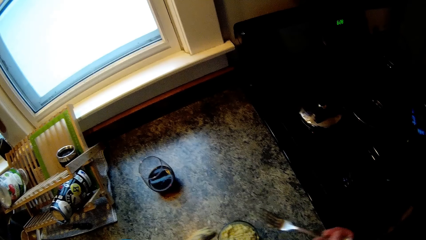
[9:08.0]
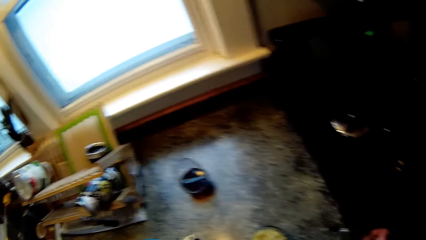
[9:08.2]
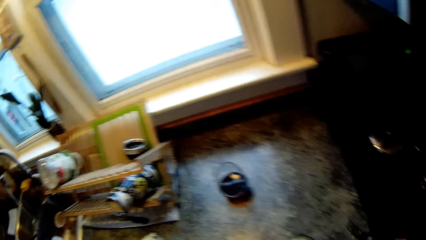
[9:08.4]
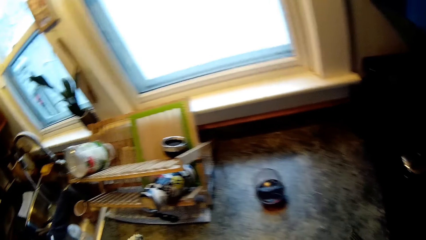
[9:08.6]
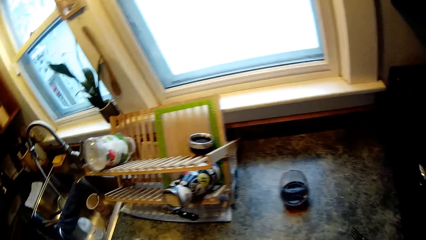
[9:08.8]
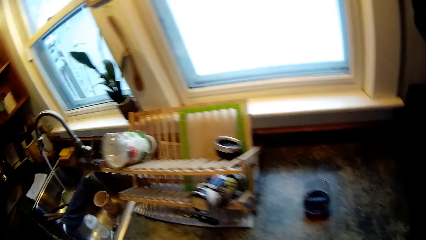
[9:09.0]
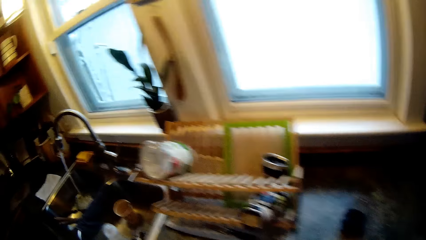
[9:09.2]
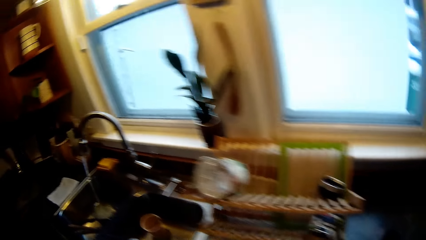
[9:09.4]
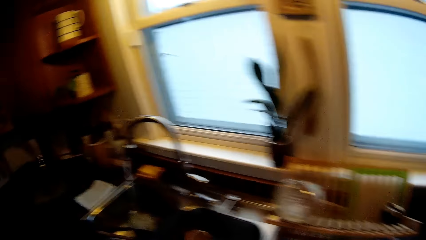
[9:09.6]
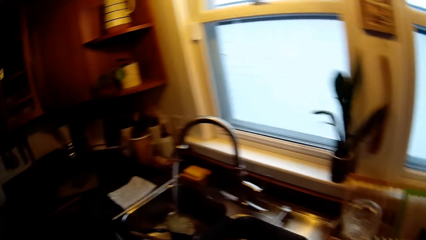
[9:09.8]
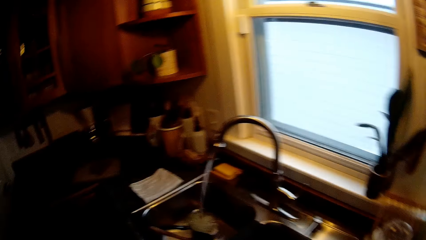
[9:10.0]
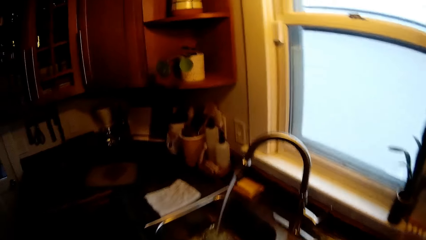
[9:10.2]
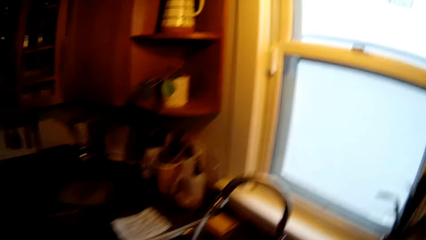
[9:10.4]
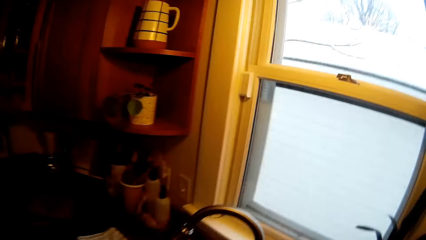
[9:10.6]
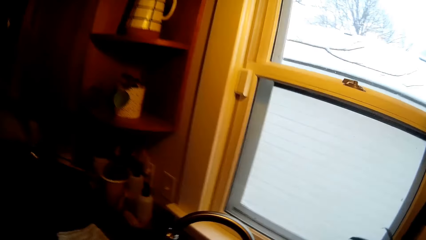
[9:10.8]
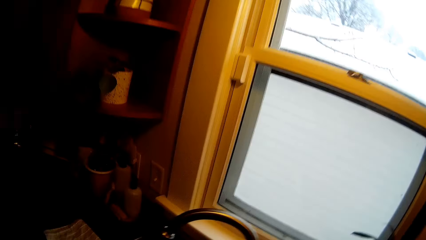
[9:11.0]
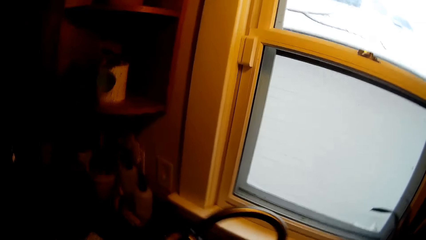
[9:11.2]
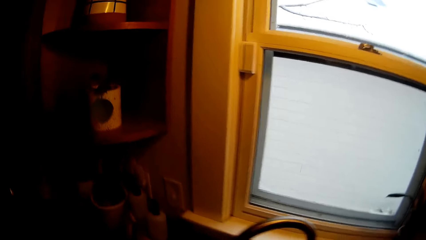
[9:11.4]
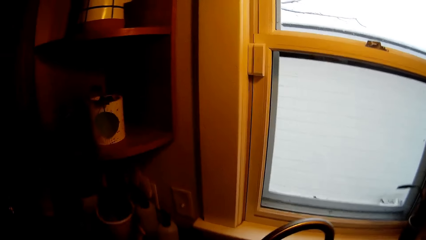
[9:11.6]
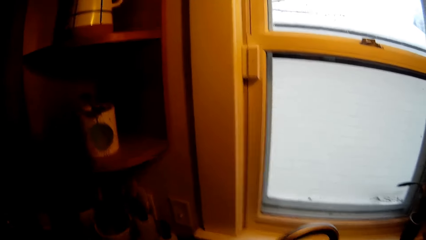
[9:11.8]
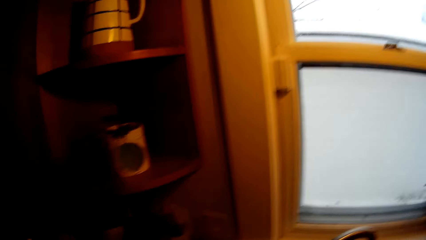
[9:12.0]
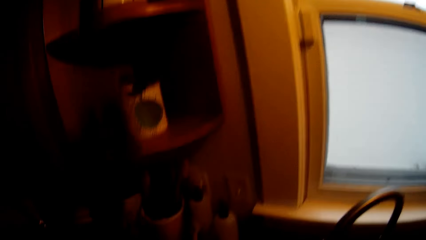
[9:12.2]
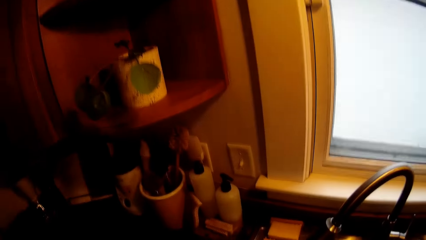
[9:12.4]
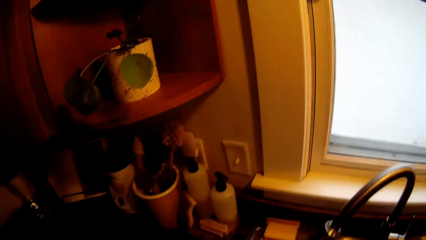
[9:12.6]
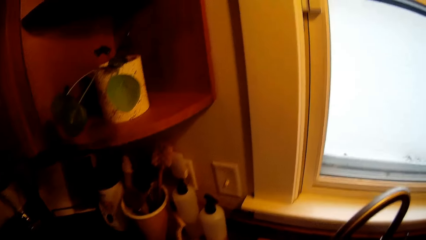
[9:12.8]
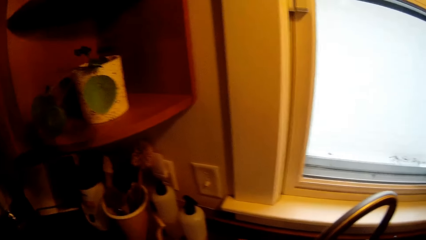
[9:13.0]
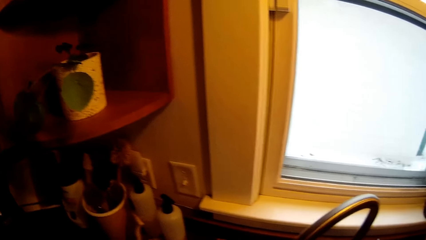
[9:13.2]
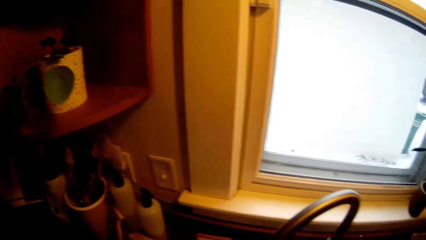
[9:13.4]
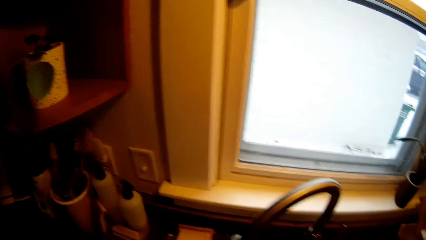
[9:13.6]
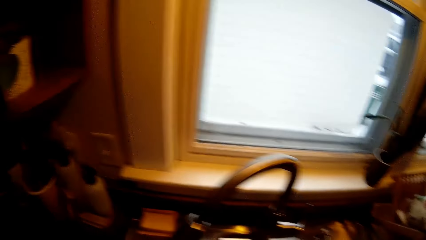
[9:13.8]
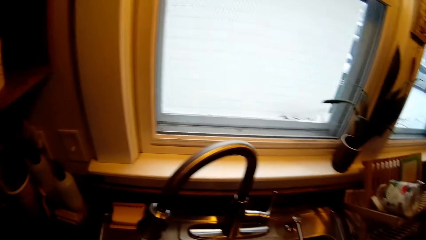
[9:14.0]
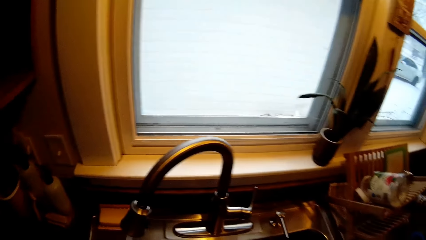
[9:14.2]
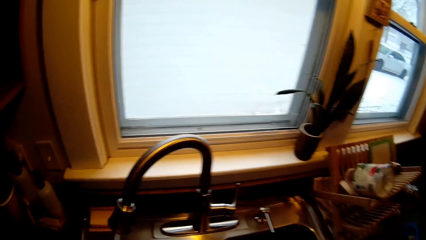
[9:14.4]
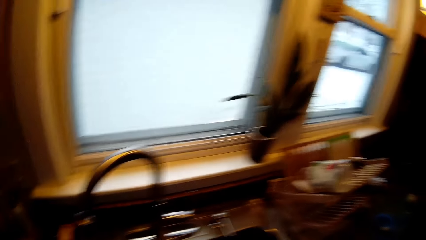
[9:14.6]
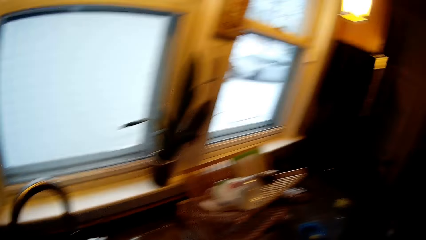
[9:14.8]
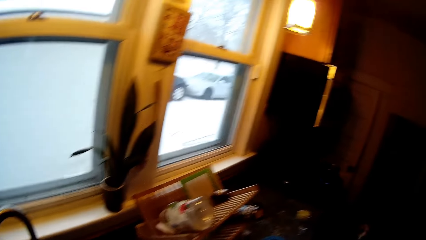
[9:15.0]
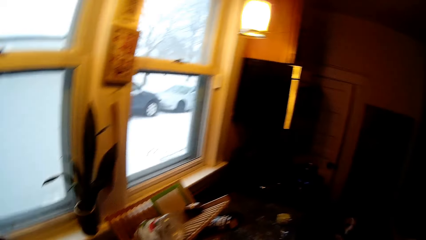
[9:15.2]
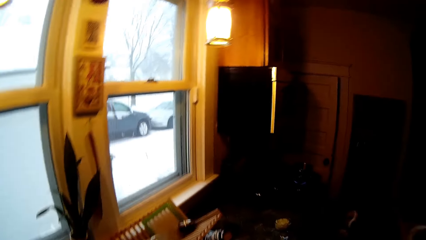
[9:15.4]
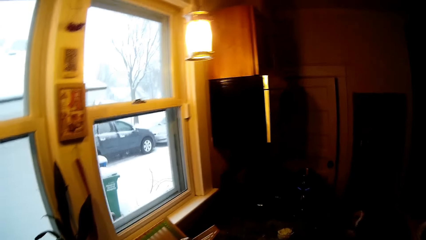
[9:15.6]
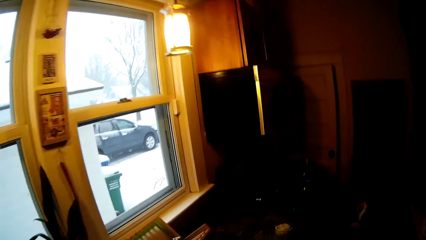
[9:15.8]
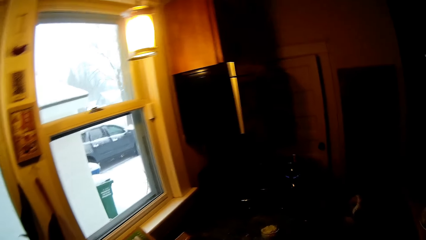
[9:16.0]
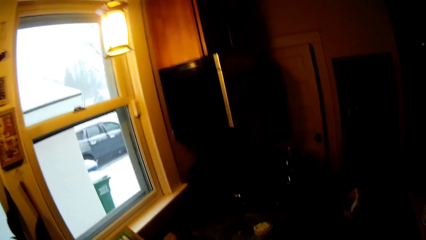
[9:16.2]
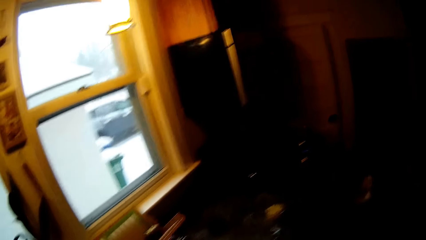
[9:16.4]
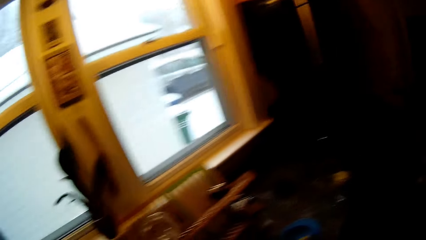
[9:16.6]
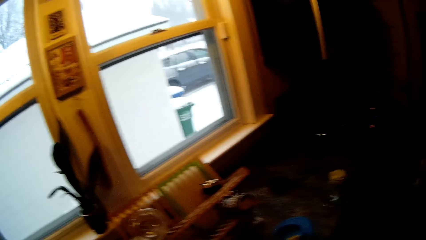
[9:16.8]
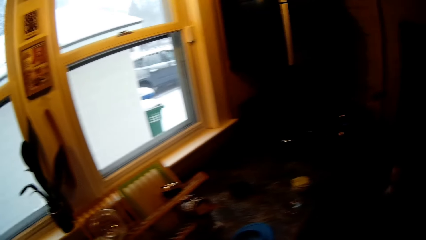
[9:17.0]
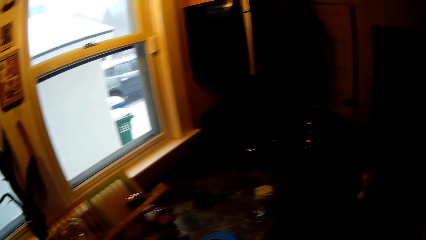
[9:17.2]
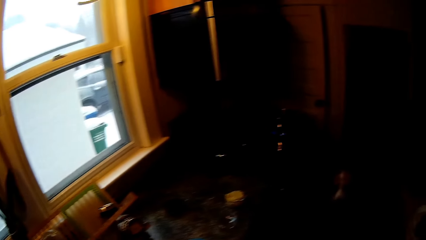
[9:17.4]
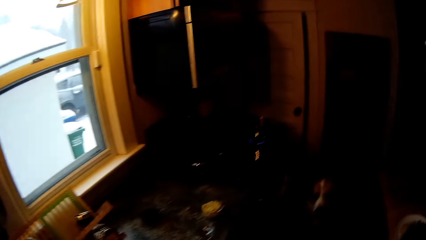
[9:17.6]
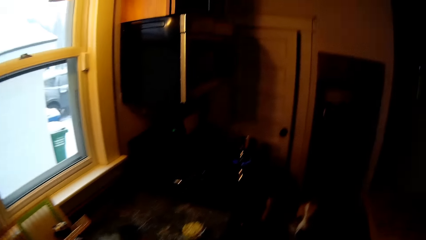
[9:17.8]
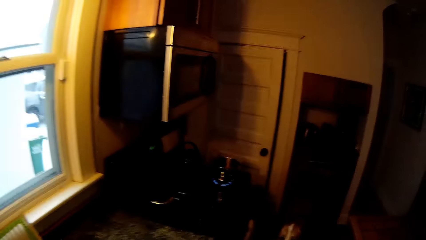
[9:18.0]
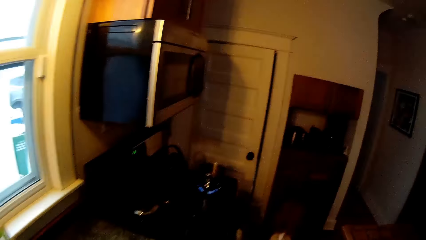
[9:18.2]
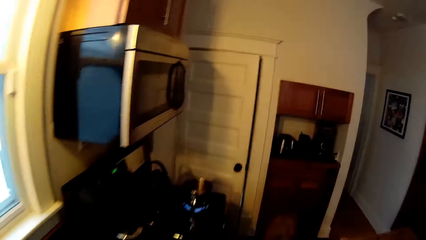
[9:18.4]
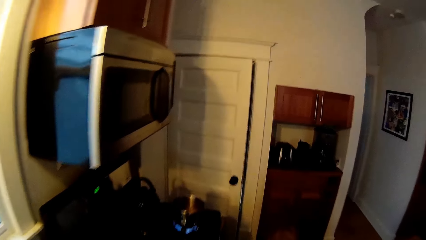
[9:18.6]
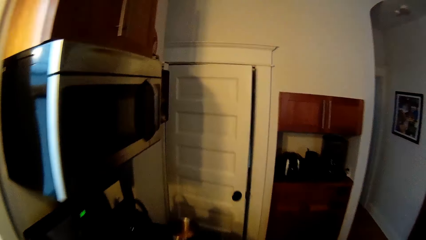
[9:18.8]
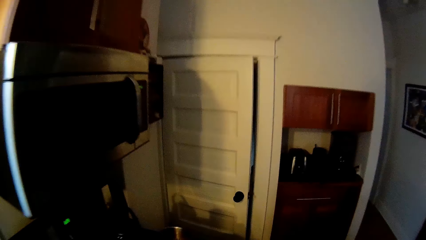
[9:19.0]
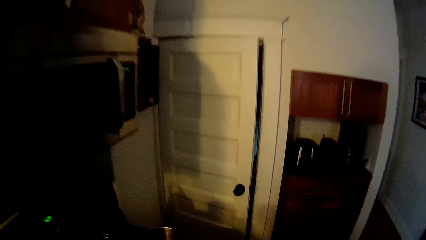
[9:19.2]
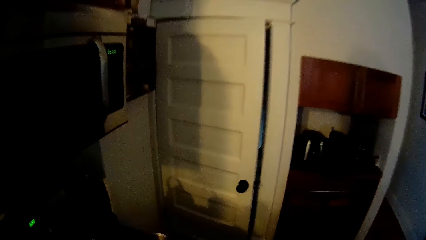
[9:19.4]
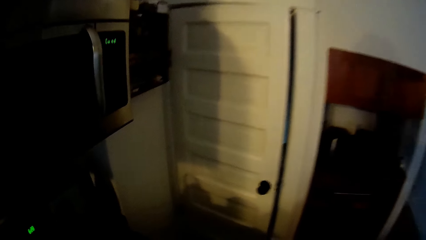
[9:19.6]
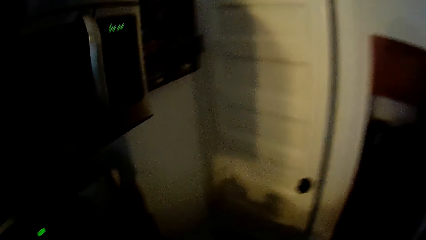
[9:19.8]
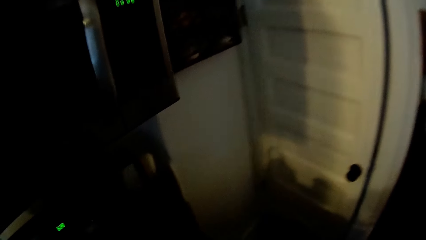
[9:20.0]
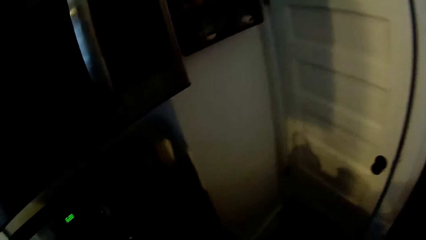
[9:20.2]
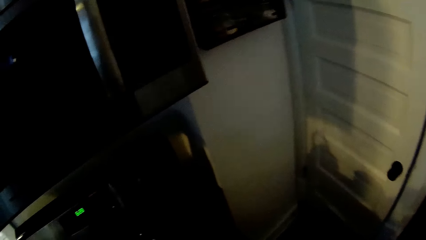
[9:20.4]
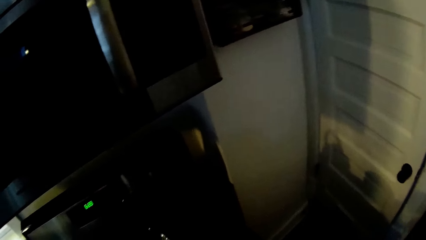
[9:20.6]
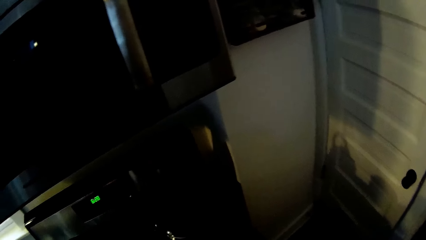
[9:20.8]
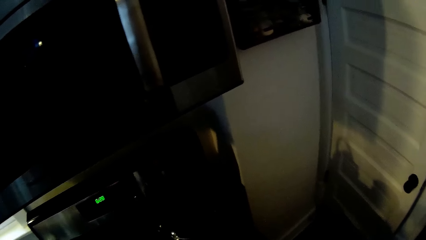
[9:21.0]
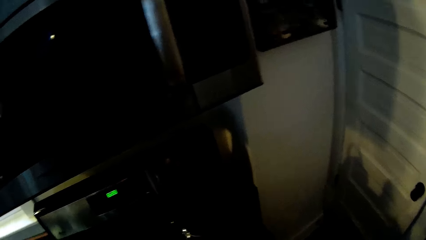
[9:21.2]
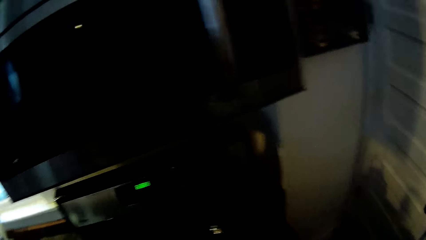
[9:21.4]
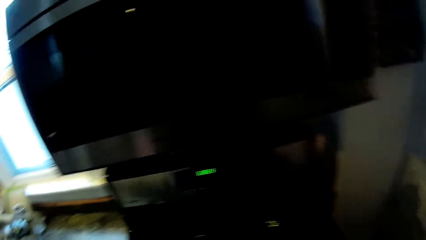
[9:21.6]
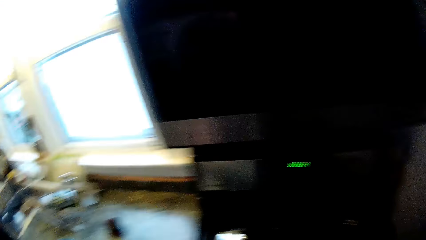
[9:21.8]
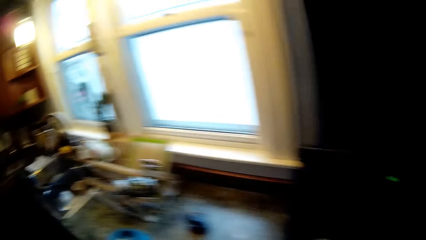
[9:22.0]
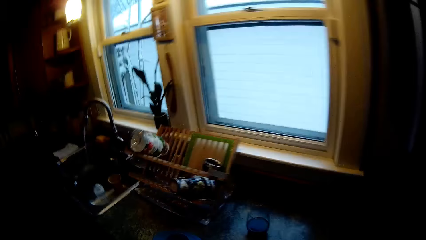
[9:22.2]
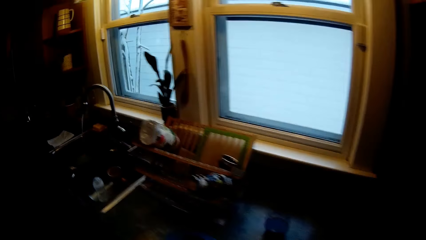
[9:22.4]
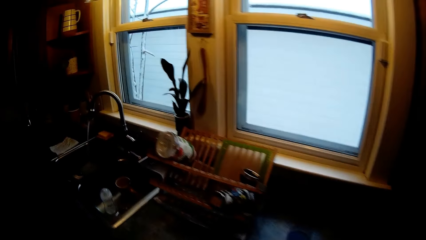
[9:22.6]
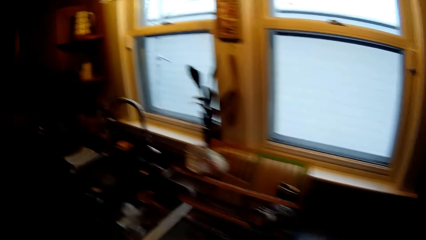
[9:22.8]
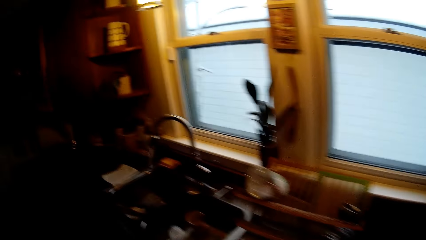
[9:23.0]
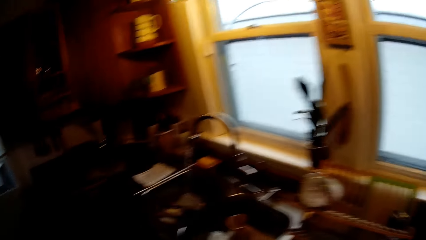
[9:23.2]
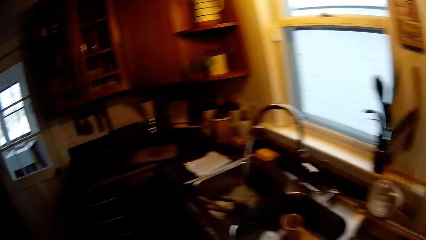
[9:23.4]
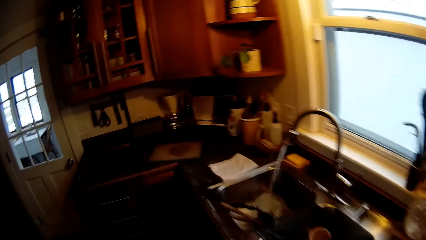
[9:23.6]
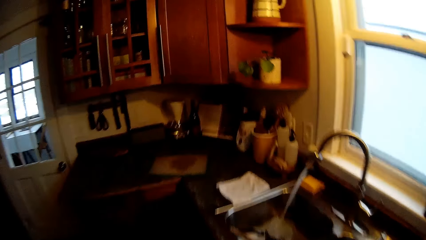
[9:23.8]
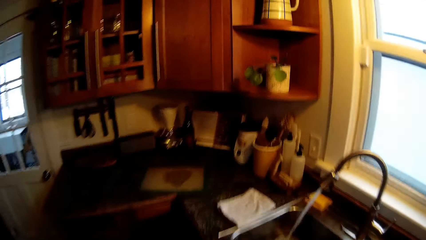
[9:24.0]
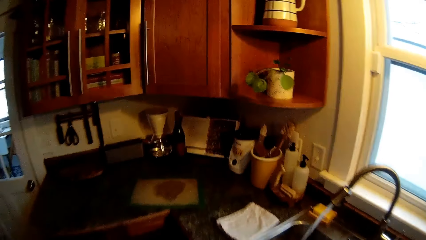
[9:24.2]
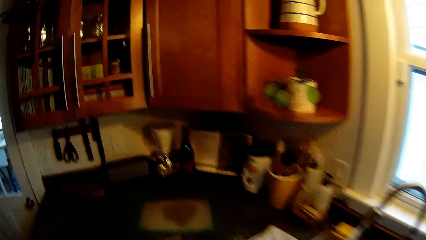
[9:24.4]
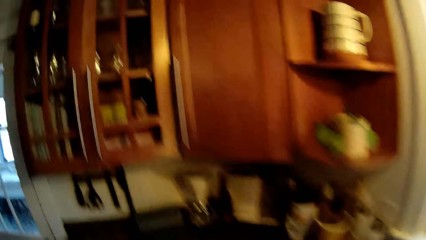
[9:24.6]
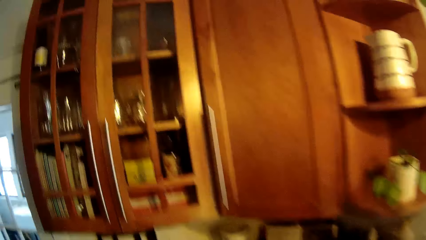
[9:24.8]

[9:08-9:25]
The camera wearer pulls the spoon off something. They walk toward the sink. They look around the sink table.
